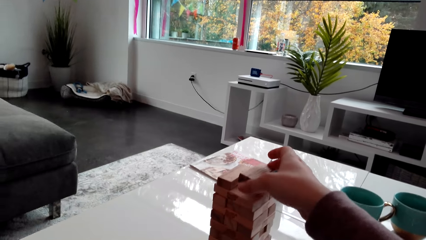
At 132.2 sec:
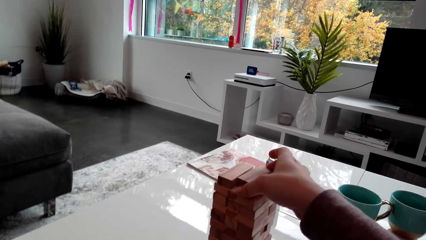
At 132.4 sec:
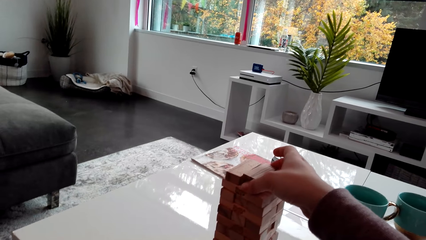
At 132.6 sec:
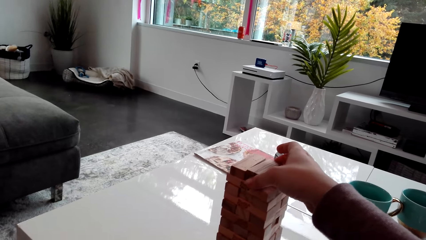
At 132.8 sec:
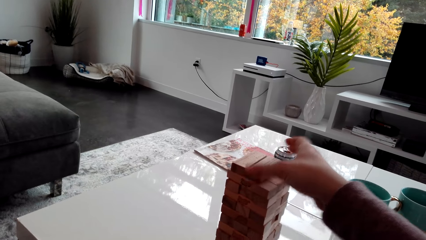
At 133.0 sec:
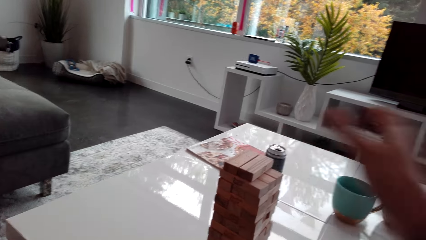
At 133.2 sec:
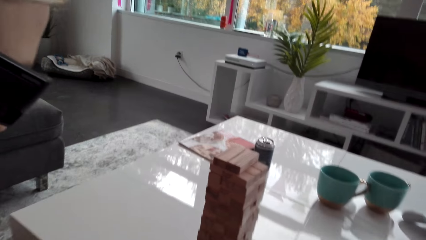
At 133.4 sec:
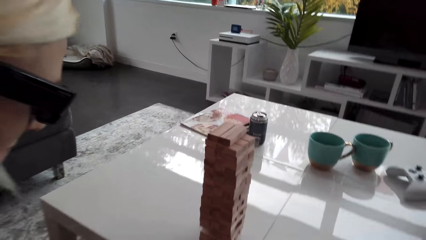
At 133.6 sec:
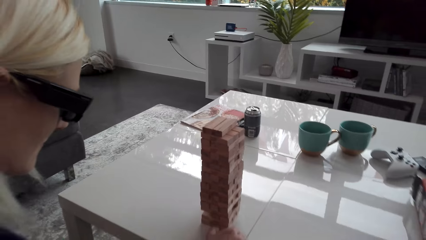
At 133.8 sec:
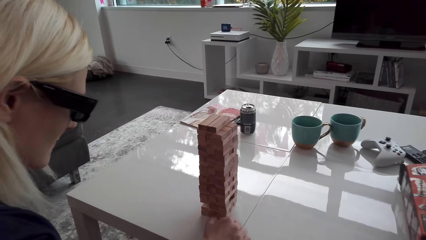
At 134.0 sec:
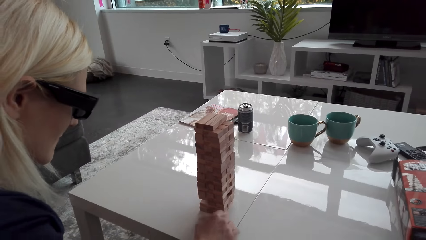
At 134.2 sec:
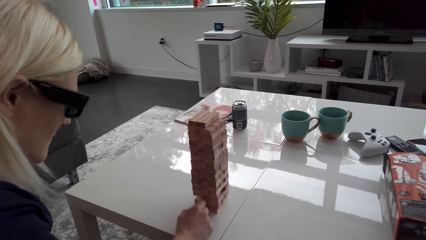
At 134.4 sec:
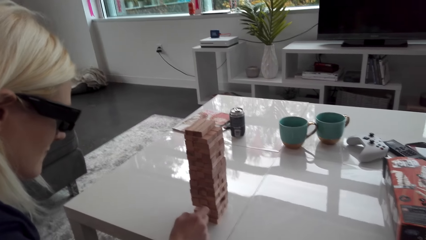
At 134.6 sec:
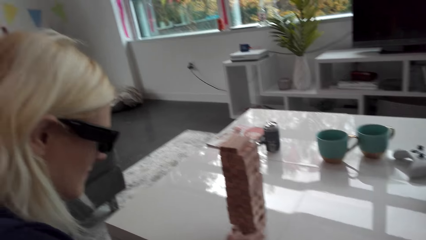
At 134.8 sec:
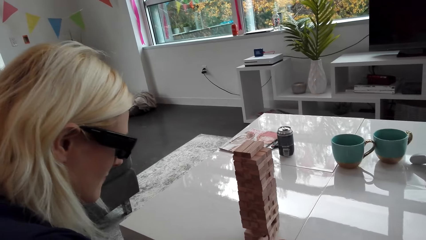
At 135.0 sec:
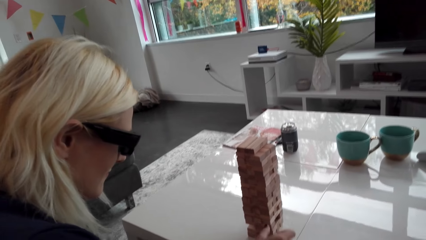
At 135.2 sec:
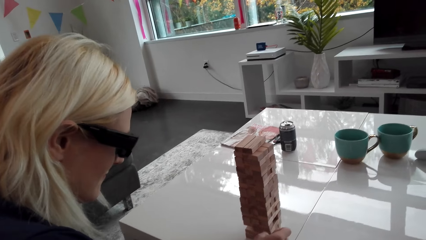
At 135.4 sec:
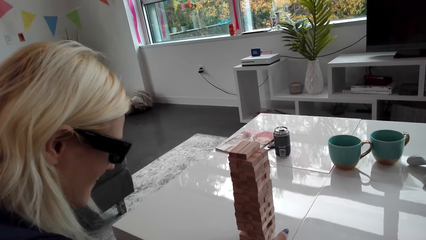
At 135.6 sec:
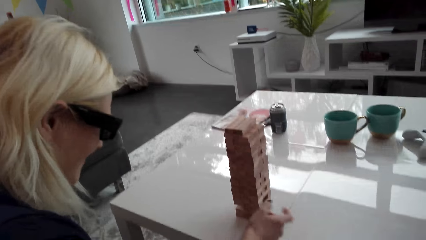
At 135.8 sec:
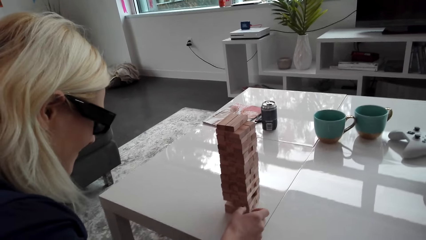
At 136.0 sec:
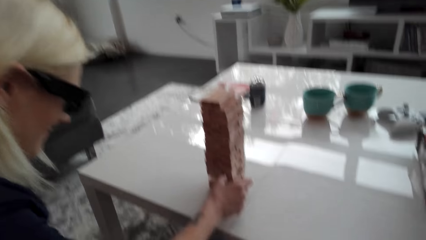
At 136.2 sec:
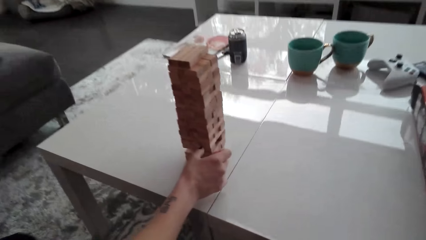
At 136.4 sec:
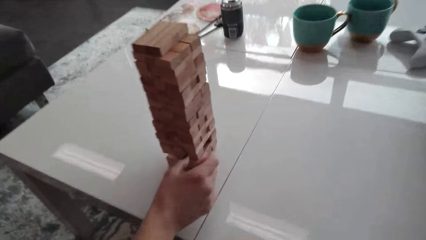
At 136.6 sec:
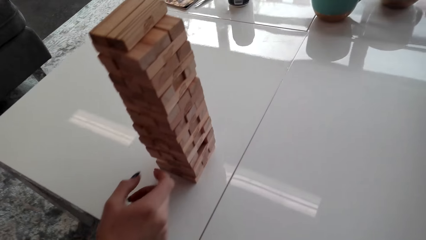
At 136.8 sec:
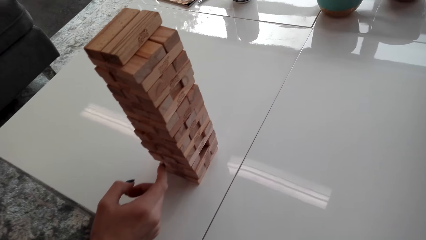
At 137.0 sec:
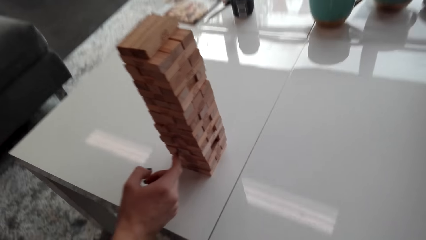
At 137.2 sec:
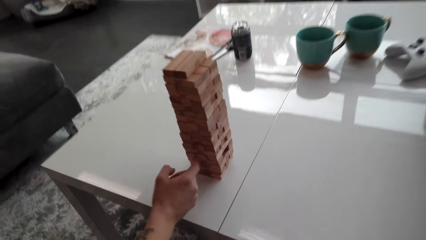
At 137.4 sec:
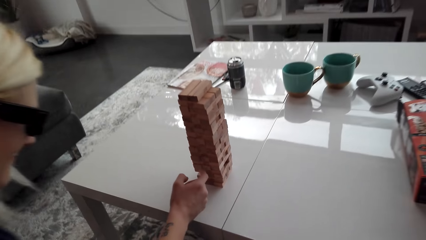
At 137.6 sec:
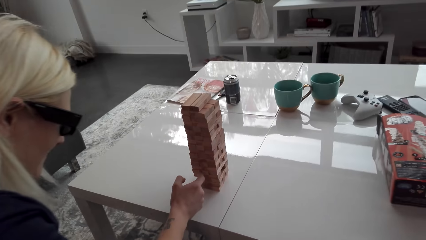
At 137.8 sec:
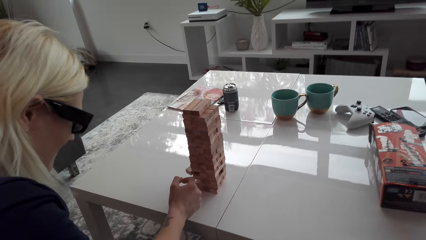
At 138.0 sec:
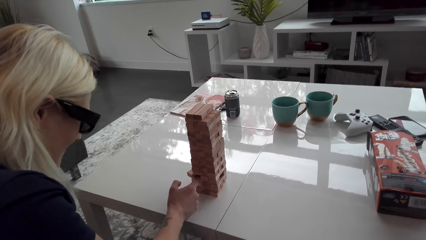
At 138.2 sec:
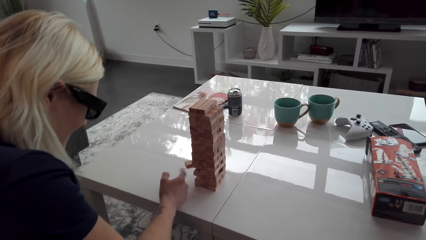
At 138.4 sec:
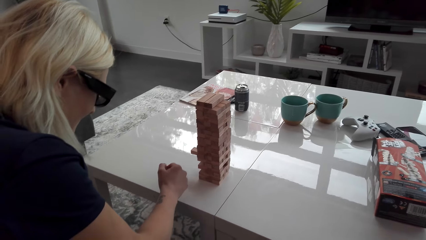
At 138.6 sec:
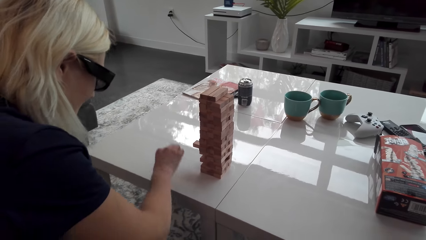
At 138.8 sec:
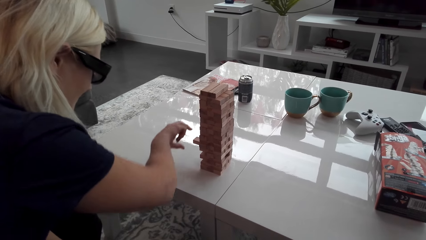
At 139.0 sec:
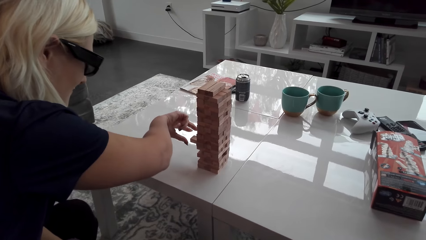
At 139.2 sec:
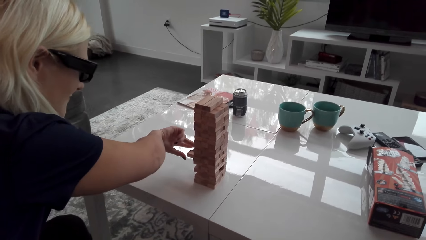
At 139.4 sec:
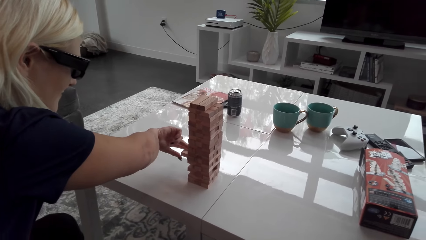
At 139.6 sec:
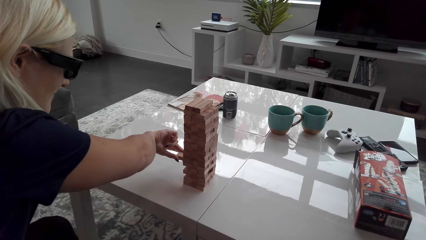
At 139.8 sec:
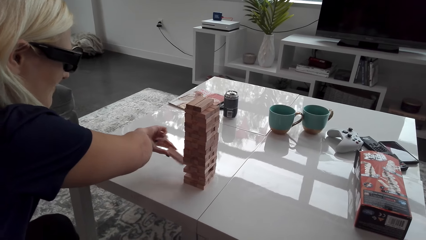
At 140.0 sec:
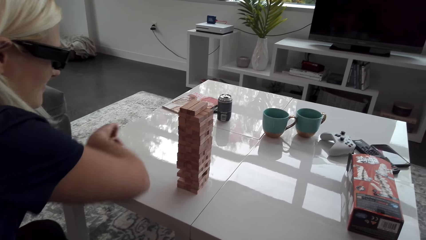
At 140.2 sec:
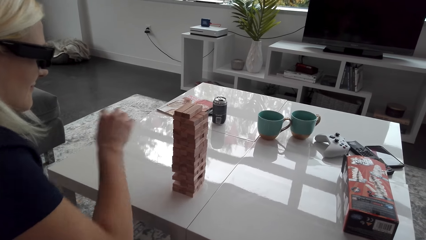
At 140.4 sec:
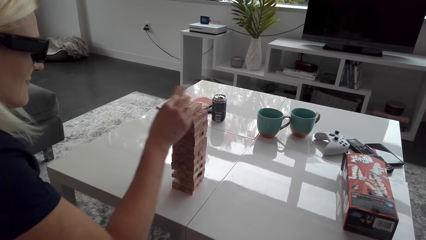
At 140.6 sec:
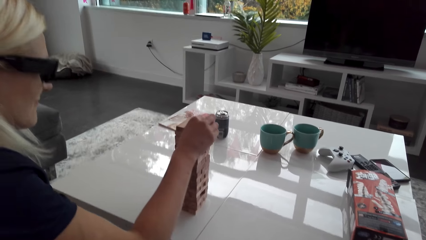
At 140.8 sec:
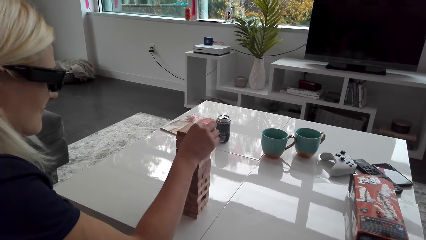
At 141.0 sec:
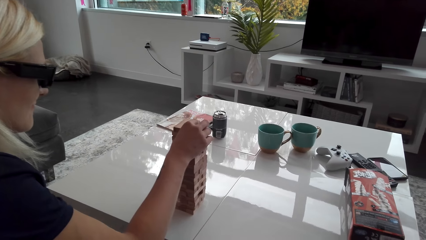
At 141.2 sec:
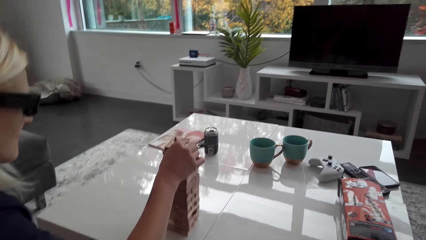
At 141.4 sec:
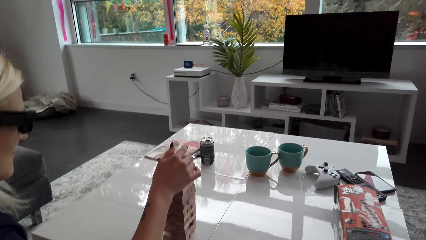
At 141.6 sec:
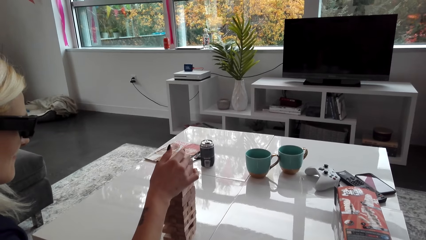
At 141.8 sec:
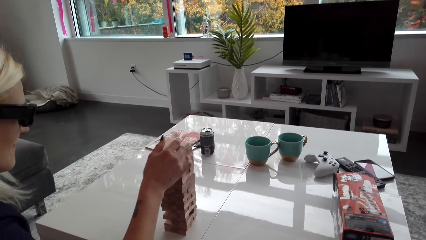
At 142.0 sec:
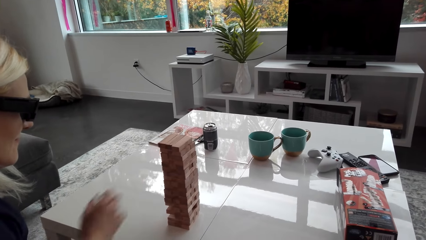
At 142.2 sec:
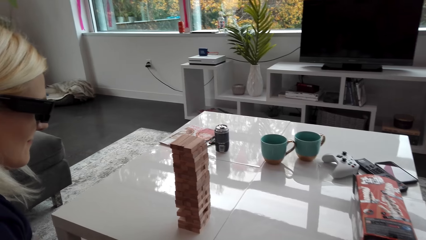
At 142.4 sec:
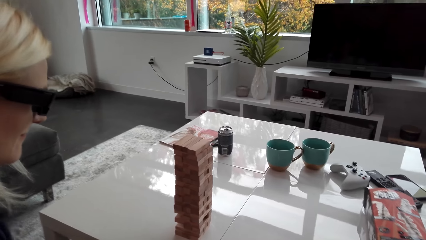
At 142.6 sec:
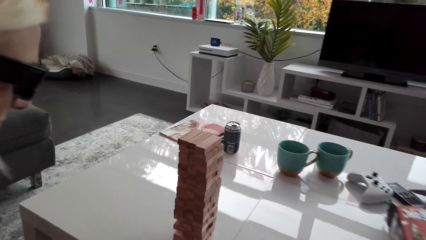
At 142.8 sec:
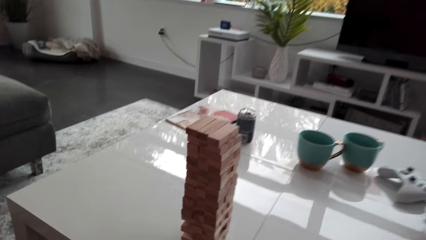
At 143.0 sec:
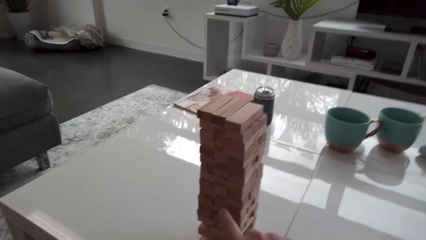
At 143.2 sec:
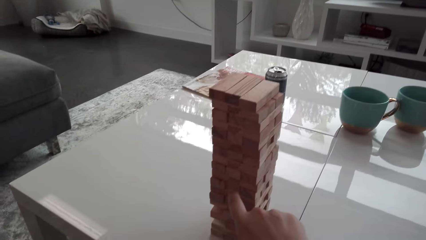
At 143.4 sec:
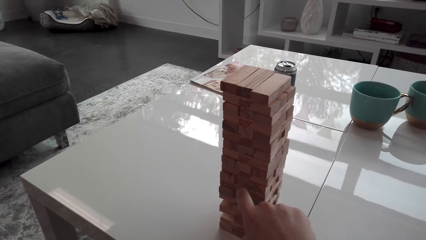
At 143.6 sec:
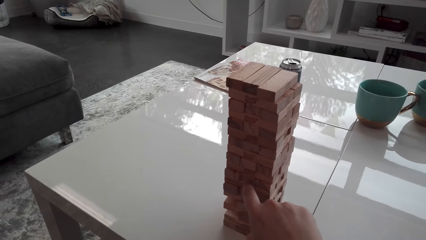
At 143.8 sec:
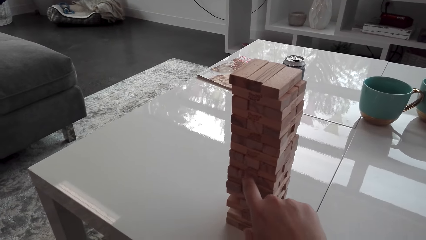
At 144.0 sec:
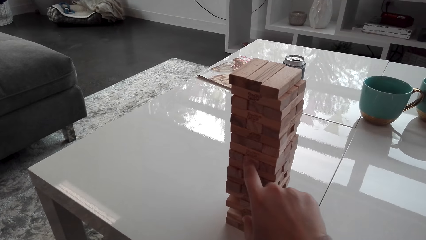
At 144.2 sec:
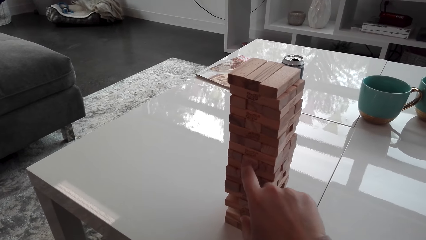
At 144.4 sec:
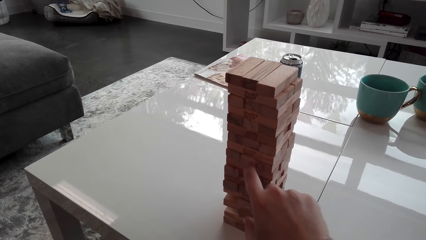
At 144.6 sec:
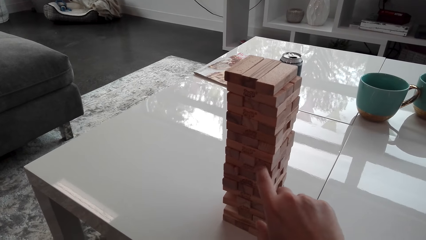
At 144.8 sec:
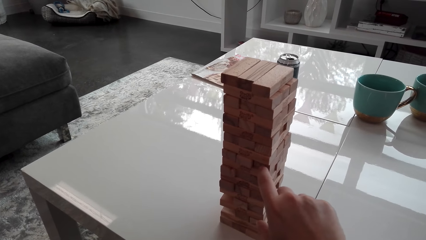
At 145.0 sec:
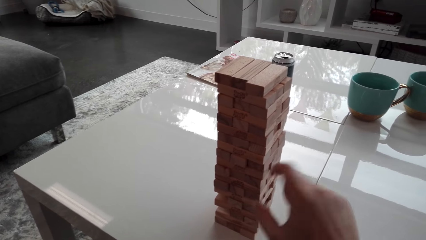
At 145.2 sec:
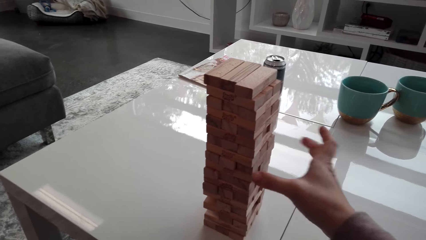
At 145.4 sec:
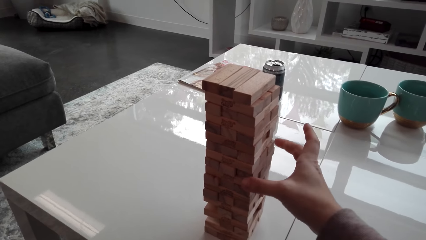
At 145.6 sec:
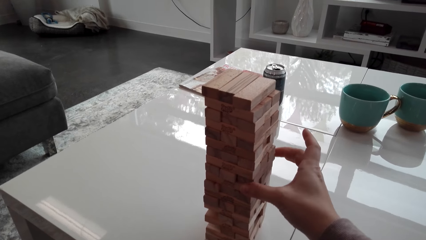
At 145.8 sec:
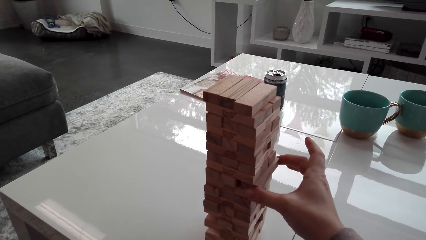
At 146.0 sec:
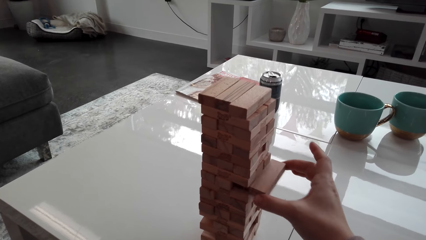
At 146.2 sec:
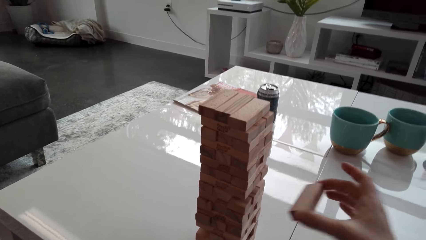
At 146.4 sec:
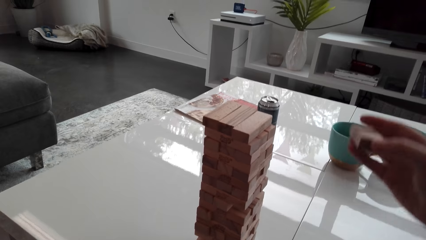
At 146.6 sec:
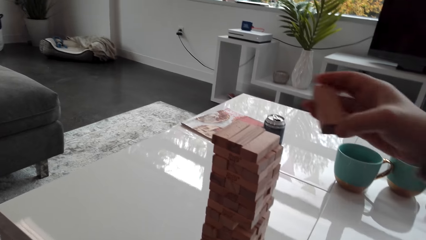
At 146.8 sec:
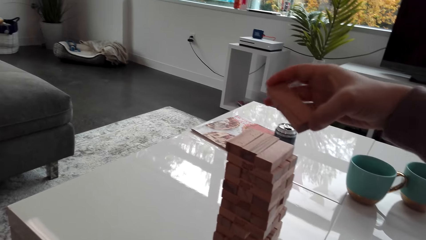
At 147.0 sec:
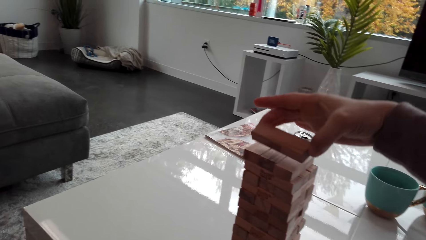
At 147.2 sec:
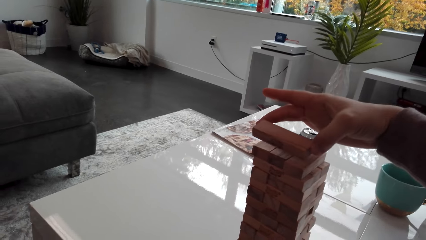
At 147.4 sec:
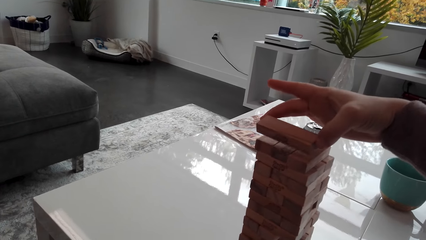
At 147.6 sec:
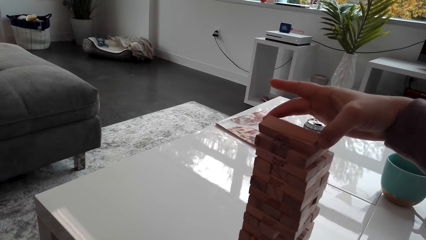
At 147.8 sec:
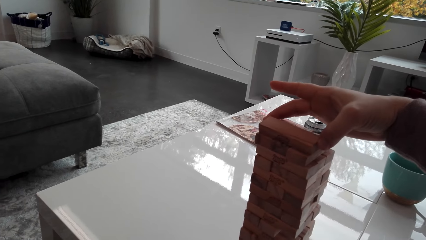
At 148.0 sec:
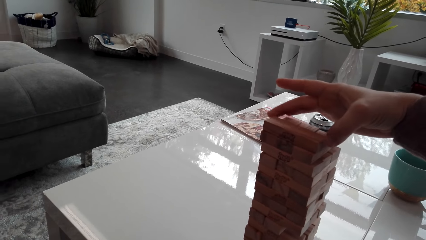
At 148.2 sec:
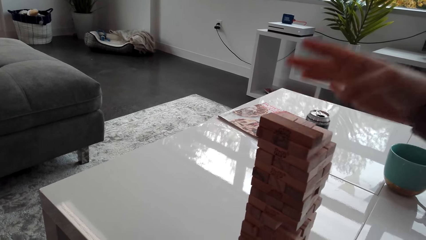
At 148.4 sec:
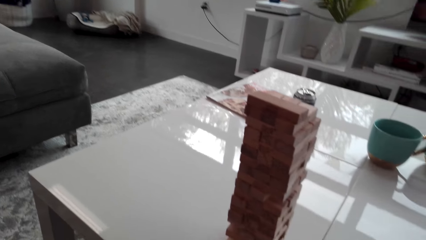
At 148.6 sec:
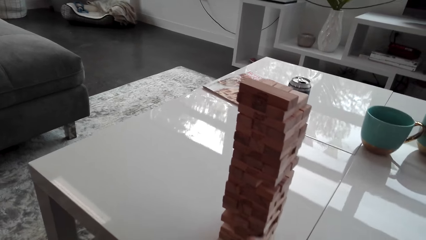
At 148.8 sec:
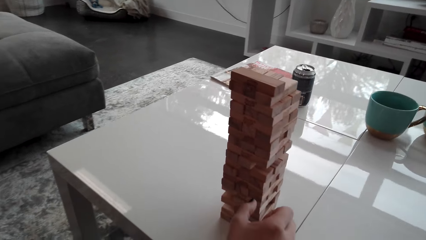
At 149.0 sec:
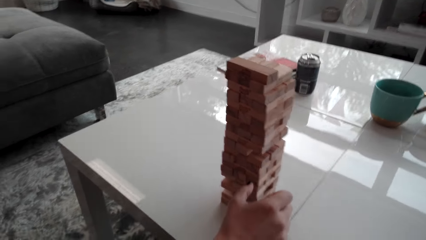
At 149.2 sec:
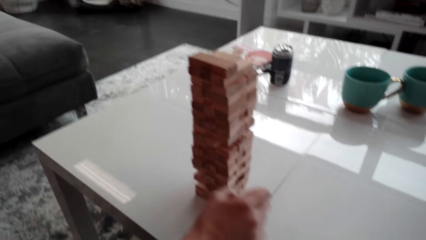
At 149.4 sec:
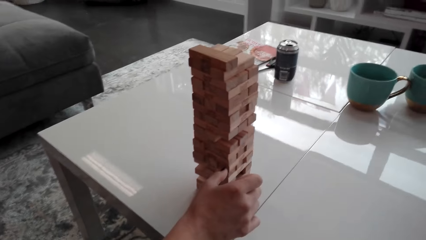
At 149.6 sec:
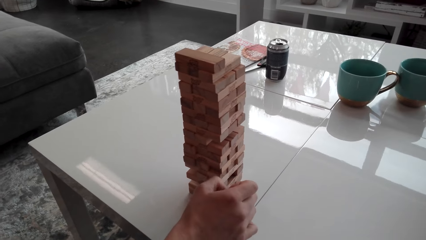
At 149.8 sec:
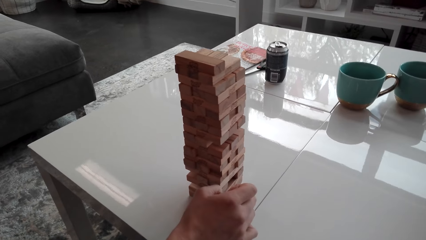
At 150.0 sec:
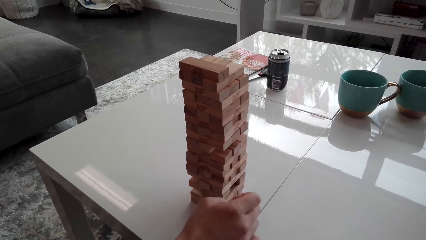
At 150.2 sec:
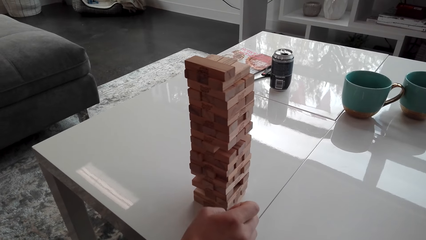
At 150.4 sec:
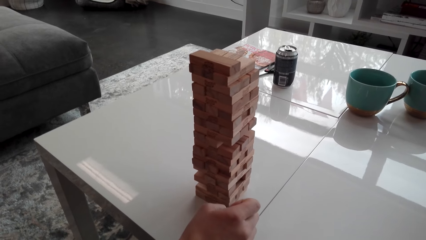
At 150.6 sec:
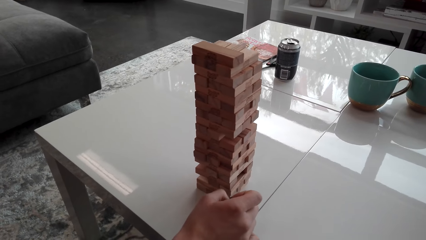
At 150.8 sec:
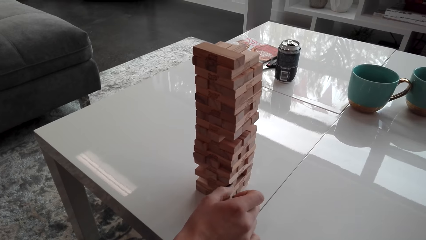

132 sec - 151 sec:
The camera wearer stacks the block on the tower. A lady picks a block from the tower. The lady stacks the block on the tower. The camera wearer picks a block from the tower. They stack the block on the tower.
